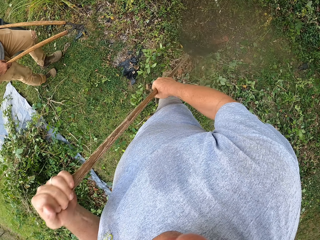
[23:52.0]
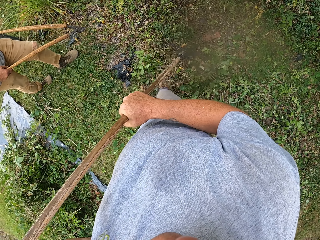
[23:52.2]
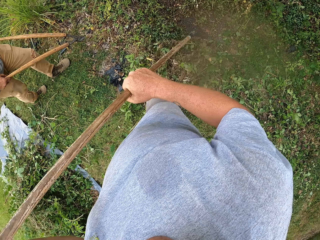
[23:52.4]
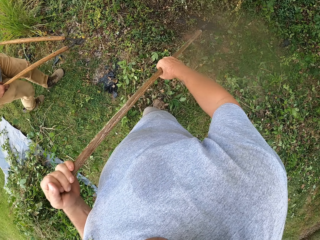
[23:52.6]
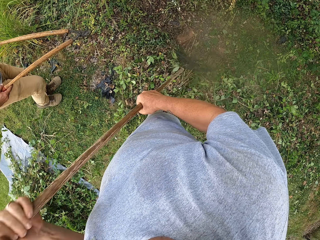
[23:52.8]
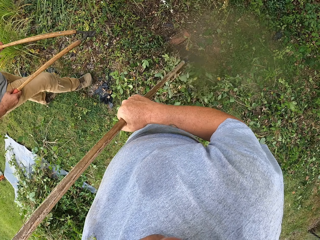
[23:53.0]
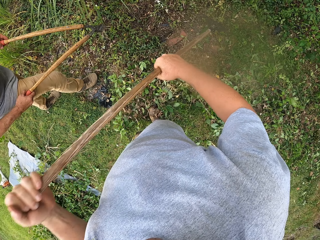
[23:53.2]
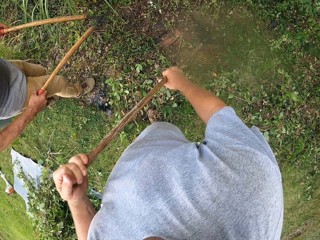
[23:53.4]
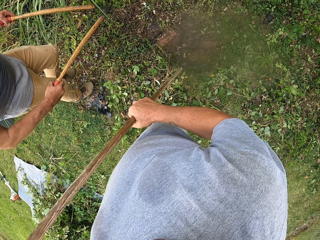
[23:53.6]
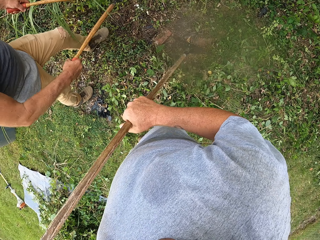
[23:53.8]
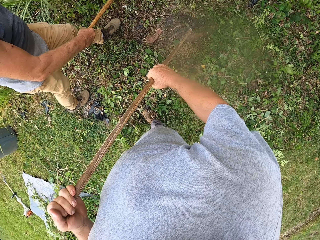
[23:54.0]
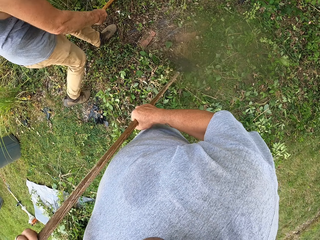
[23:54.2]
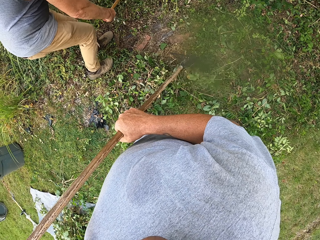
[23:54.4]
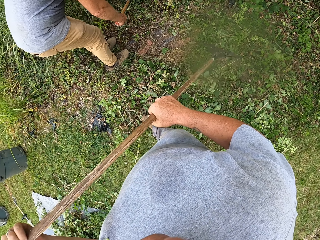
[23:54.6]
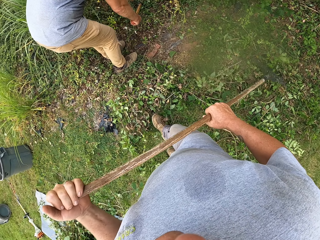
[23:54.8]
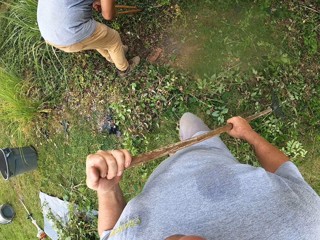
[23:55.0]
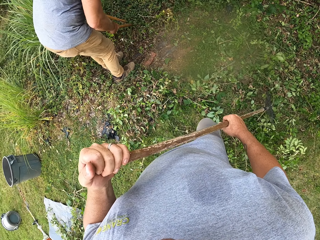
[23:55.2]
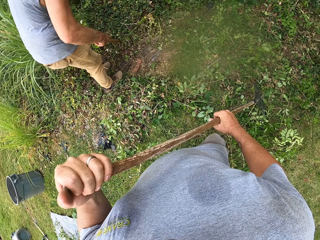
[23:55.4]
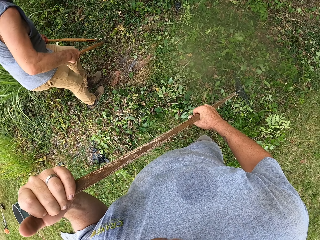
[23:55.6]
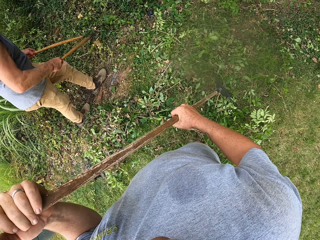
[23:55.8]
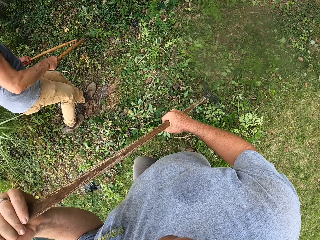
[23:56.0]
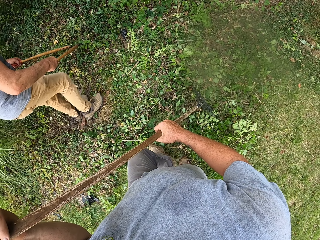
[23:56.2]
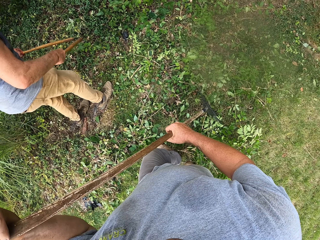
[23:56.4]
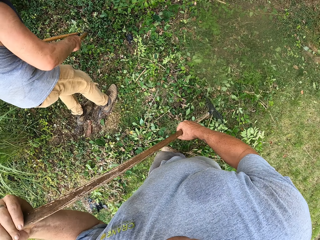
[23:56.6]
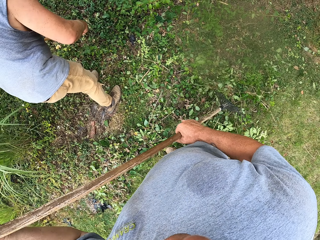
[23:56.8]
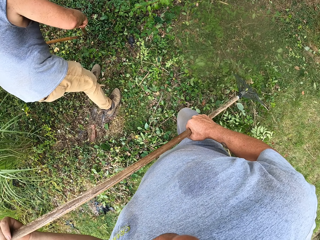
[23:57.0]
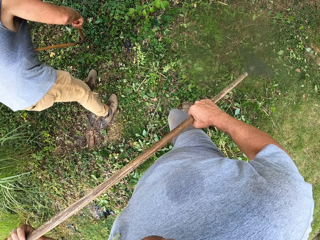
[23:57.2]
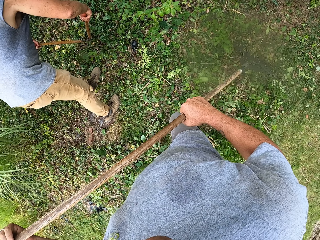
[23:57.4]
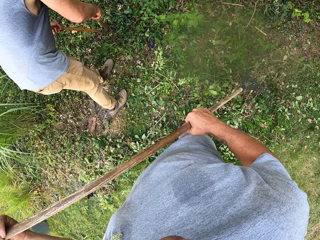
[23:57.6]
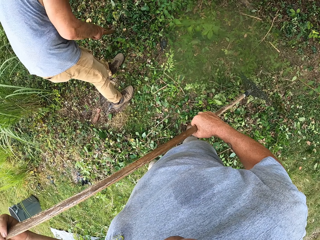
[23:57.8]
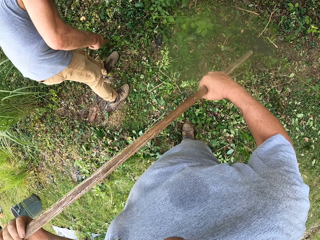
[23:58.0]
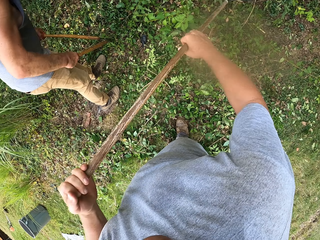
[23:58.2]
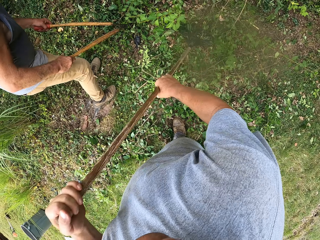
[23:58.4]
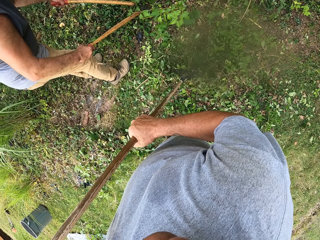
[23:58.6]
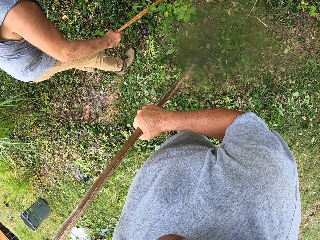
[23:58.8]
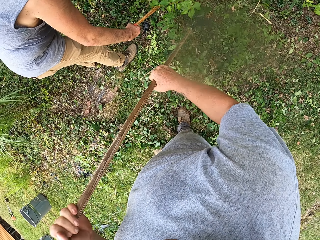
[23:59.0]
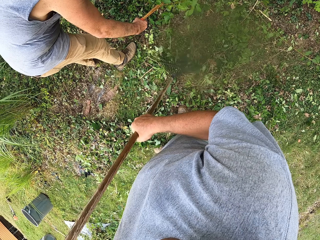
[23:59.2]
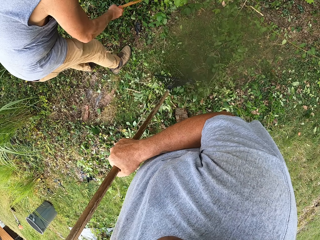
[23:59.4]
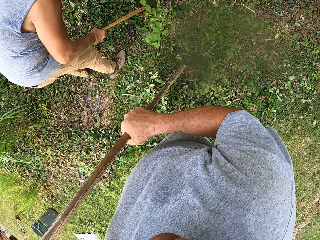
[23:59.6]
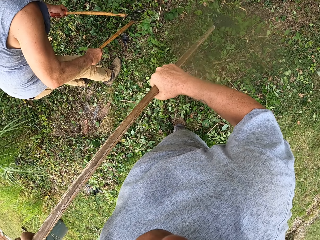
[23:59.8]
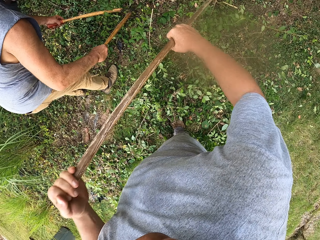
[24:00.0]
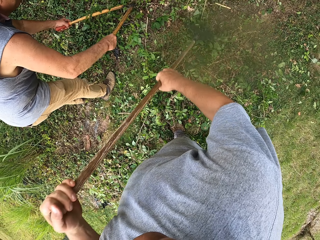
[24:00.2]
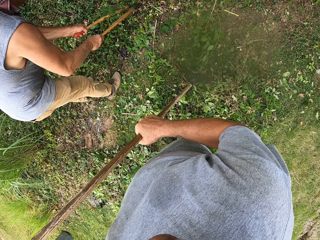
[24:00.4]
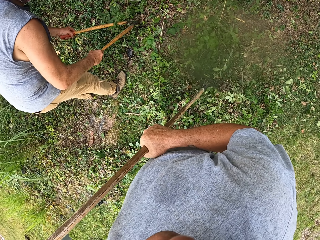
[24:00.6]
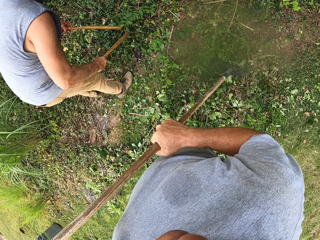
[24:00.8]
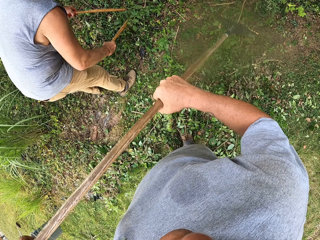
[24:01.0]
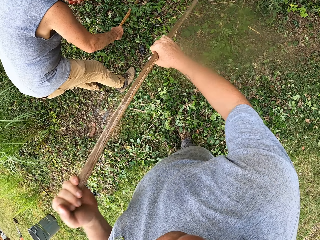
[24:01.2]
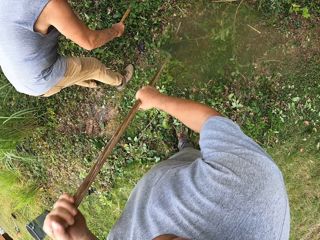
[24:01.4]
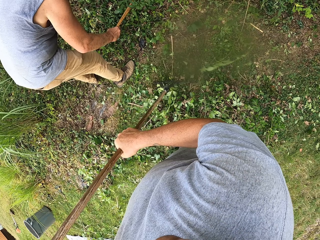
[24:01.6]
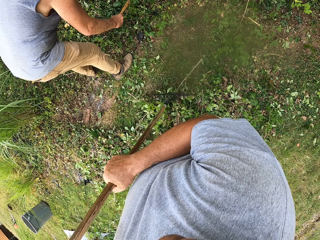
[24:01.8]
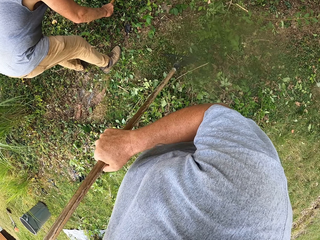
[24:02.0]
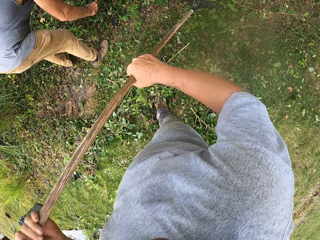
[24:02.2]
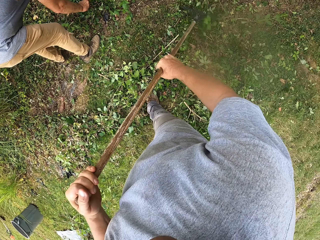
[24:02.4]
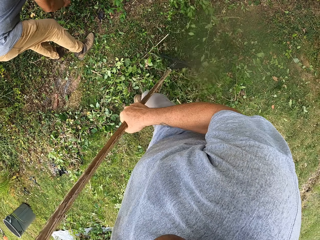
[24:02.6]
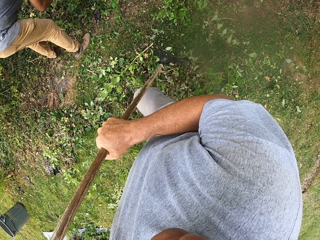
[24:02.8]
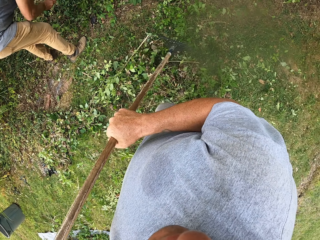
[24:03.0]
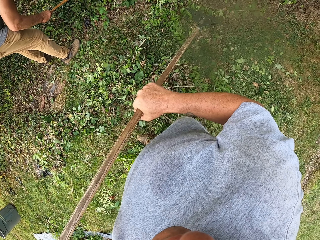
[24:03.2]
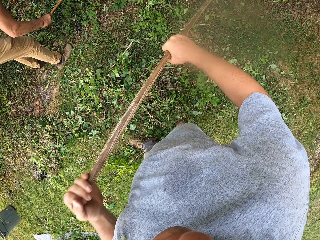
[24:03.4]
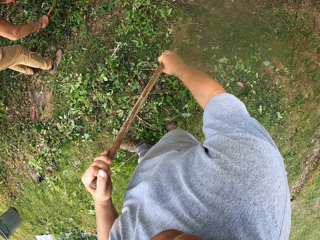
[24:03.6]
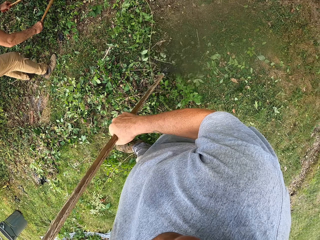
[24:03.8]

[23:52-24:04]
The camera wearer moves around the compound. They collect dust in the compound with a rake.

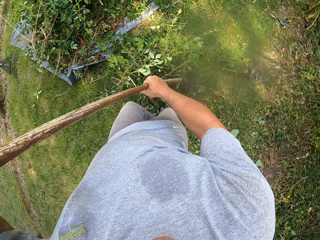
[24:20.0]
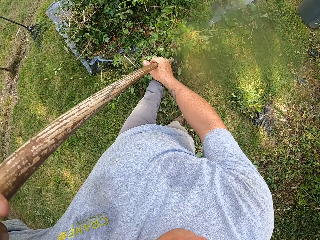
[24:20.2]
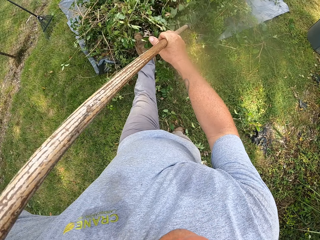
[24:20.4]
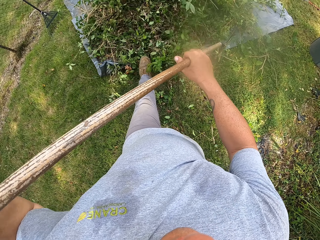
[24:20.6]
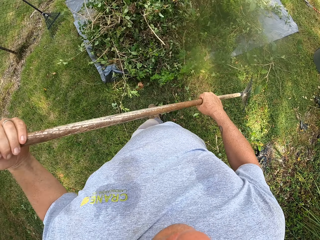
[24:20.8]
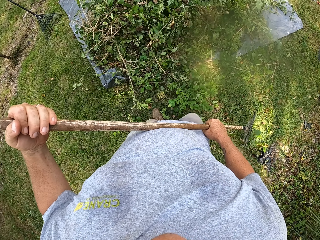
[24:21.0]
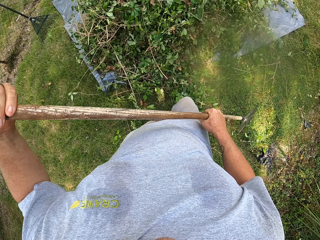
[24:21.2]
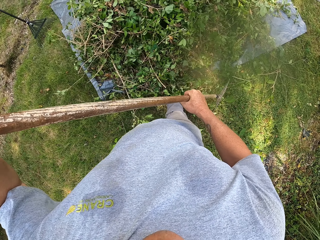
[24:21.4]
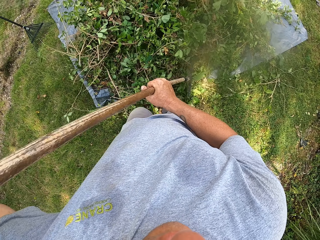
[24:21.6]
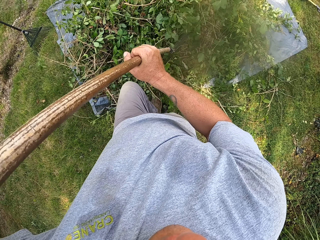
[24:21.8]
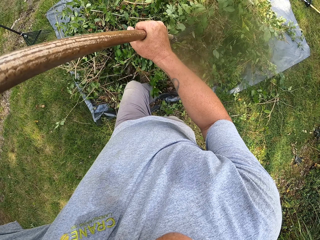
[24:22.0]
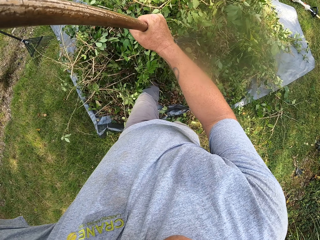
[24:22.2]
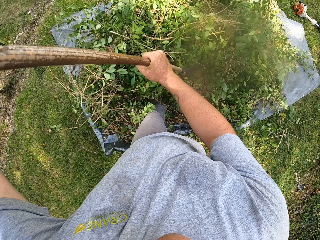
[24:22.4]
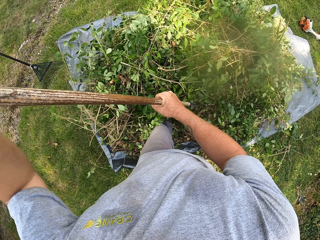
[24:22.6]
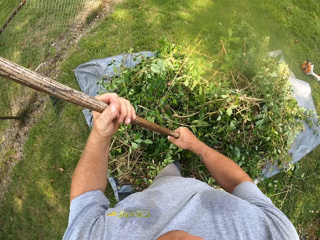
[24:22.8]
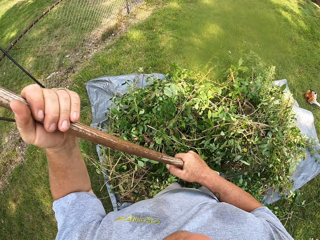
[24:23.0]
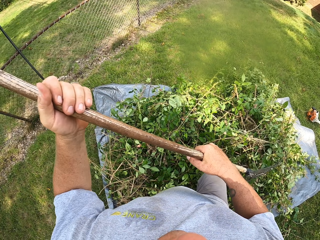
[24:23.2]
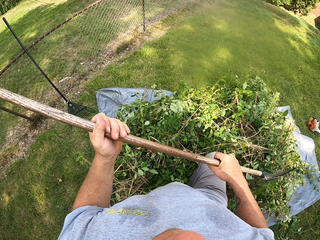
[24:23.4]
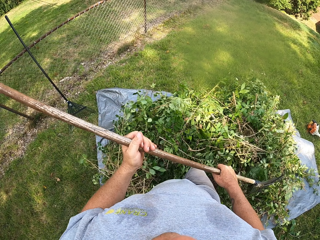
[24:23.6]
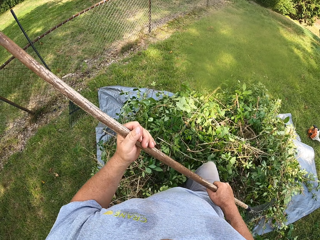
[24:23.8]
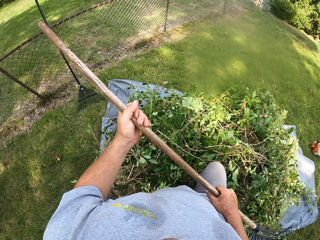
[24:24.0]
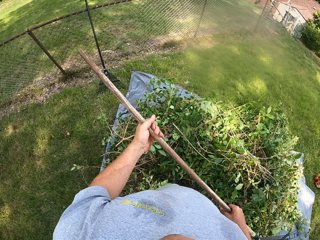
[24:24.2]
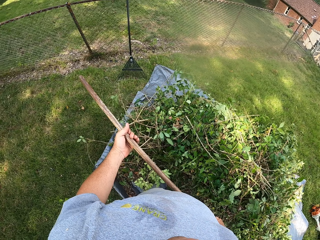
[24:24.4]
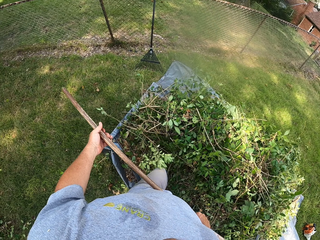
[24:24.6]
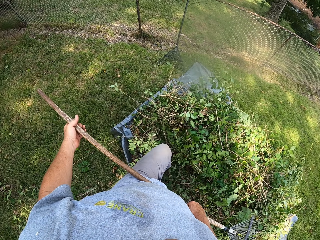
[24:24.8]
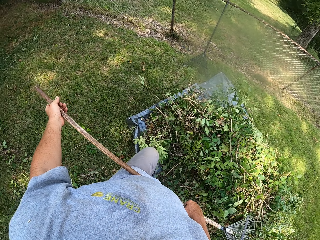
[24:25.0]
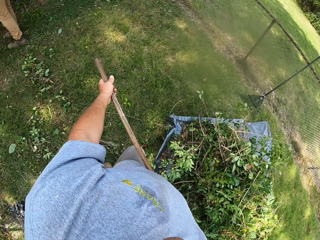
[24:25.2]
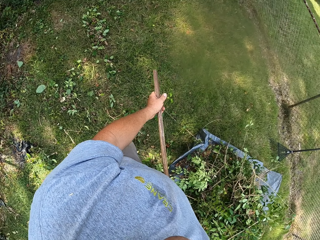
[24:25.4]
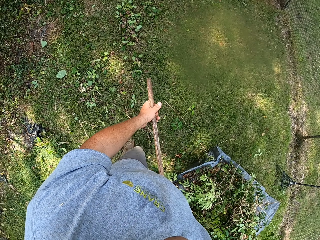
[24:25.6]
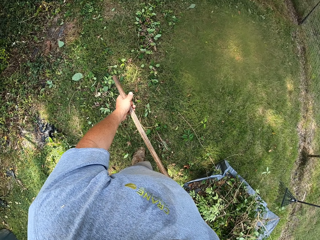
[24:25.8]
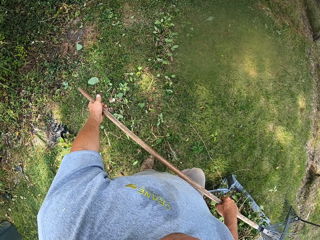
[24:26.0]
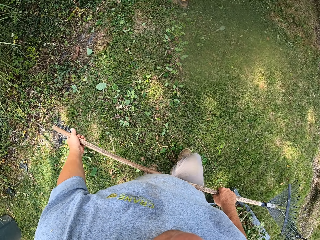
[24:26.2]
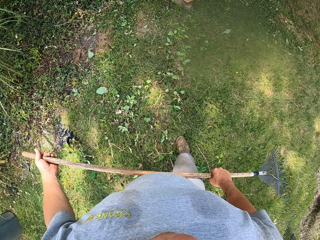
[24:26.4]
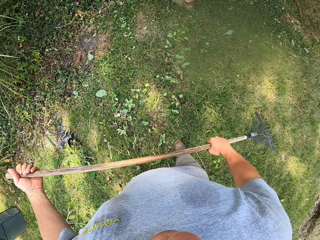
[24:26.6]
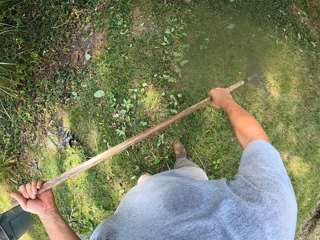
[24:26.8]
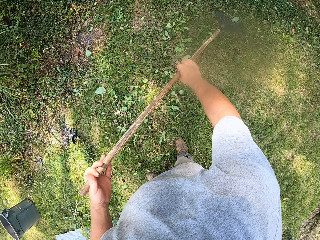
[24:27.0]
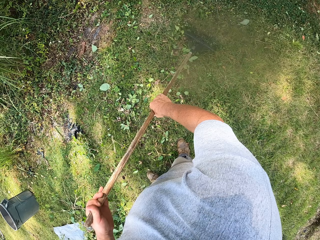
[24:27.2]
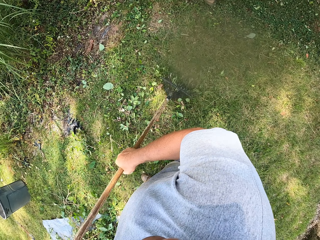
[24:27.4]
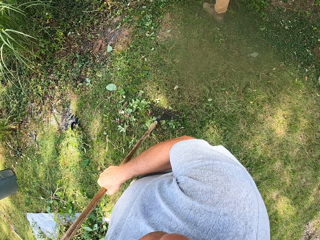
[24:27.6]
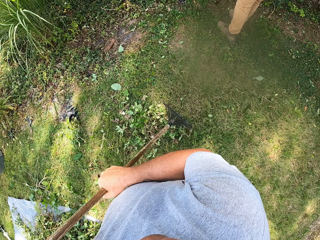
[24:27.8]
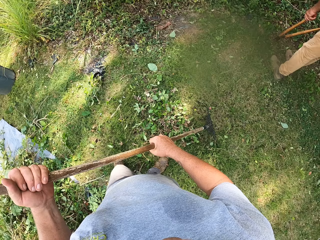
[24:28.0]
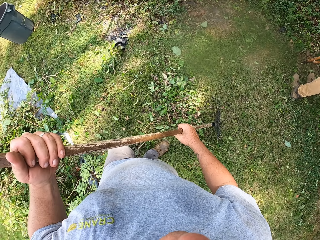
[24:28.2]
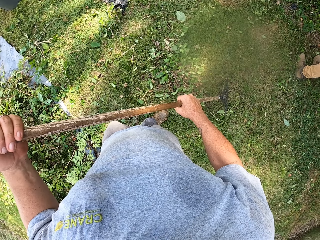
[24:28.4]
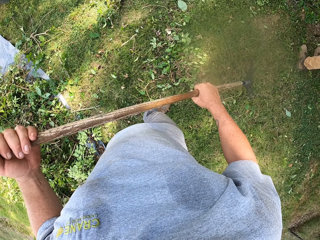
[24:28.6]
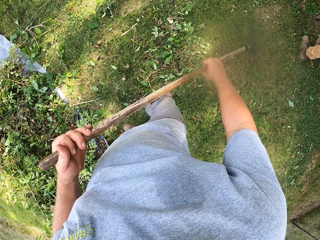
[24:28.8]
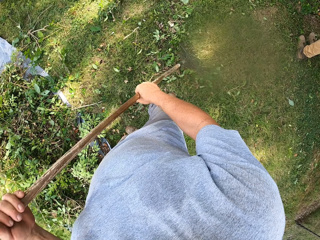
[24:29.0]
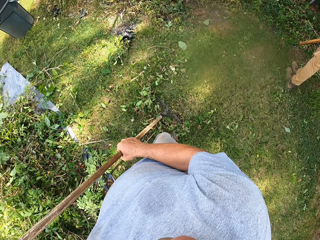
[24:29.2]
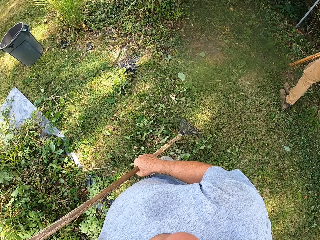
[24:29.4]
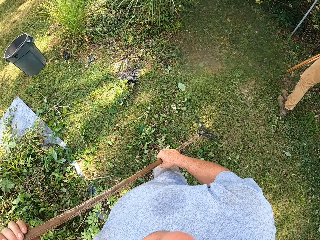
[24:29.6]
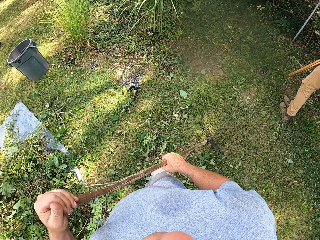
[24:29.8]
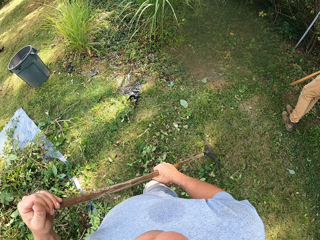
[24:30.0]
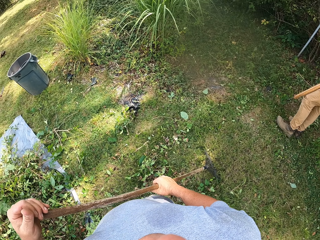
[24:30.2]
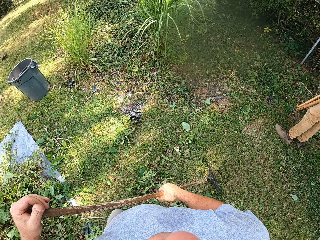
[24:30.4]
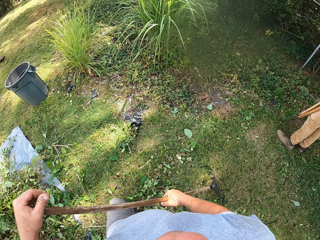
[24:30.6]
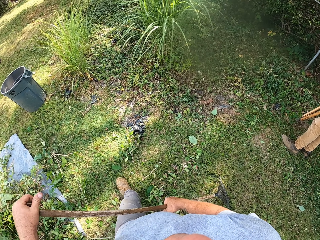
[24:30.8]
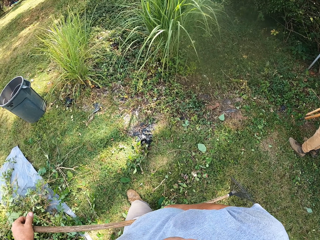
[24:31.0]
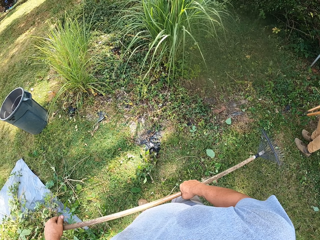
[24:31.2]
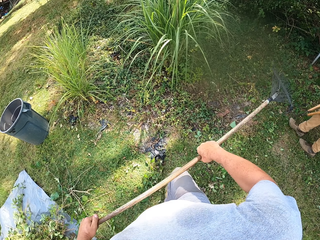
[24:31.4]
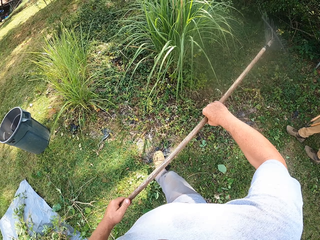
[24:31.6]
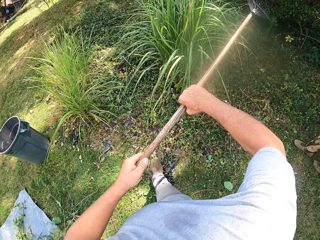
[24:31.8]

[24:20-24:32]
The camera wearer puts garbage on the sack. They step on the dust on a polythene paper. They move around the compound. They collect the dust in the compound with a rake on the ground. They move around the compound again.
